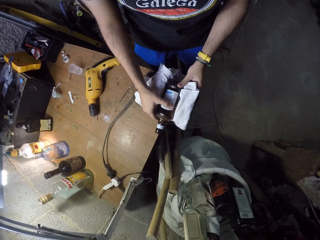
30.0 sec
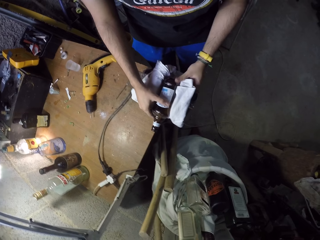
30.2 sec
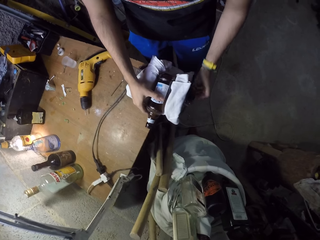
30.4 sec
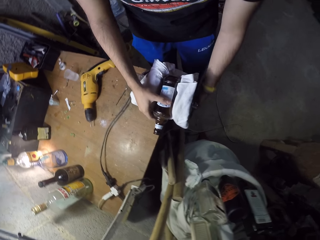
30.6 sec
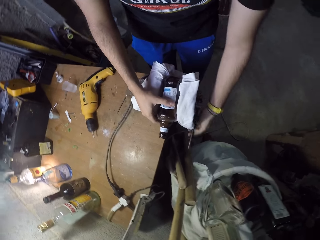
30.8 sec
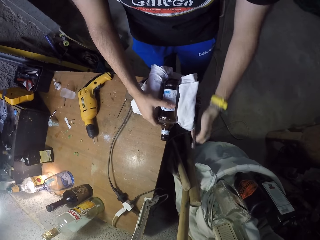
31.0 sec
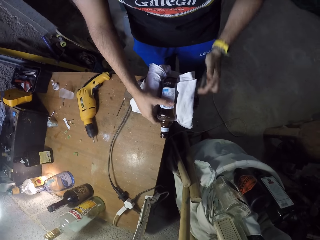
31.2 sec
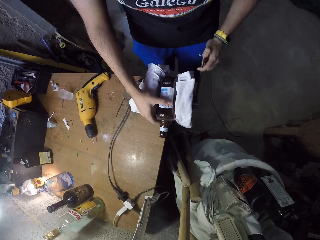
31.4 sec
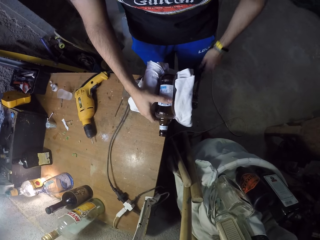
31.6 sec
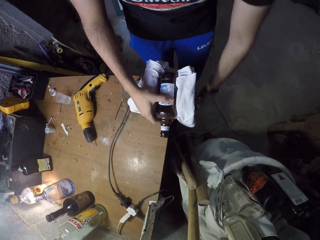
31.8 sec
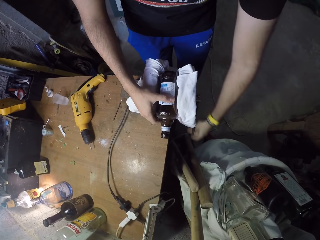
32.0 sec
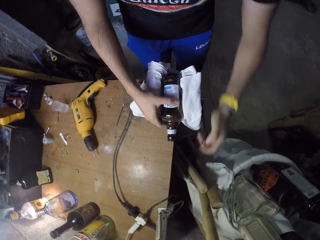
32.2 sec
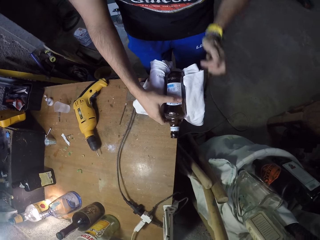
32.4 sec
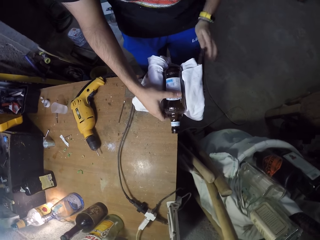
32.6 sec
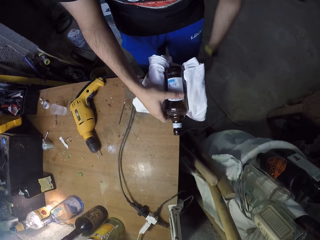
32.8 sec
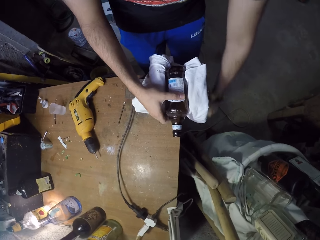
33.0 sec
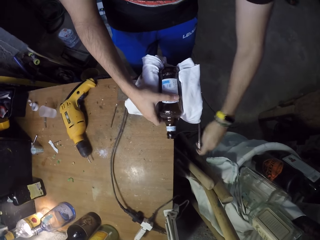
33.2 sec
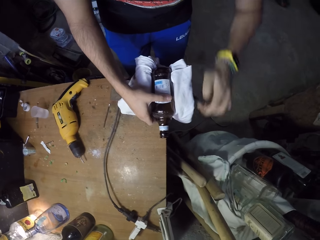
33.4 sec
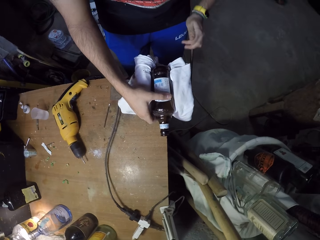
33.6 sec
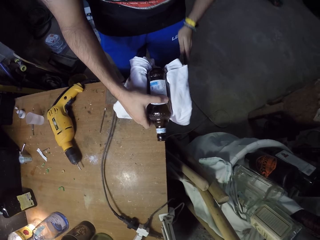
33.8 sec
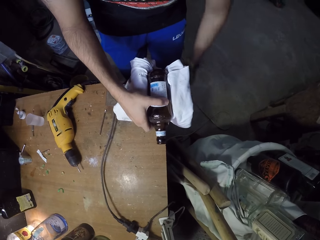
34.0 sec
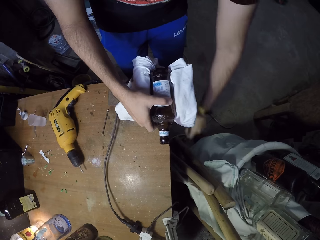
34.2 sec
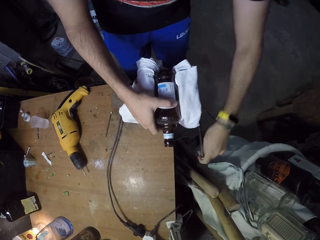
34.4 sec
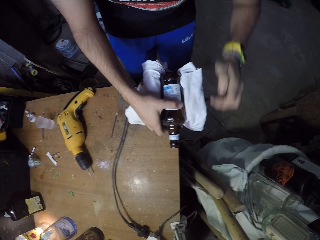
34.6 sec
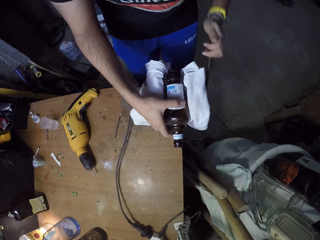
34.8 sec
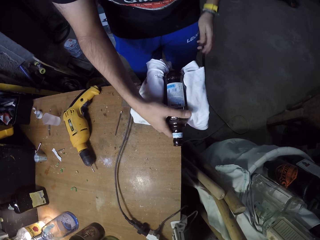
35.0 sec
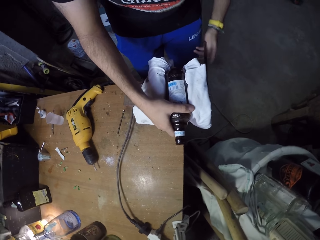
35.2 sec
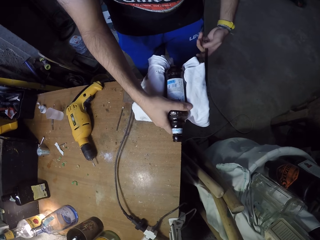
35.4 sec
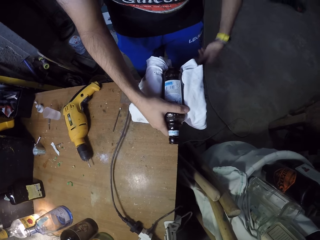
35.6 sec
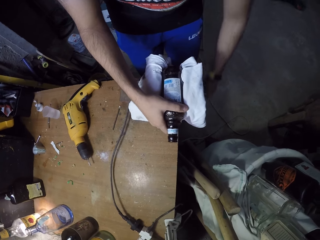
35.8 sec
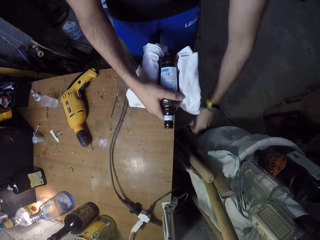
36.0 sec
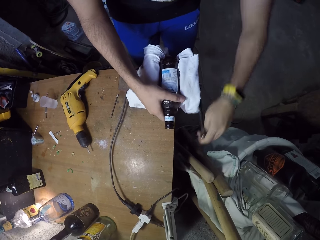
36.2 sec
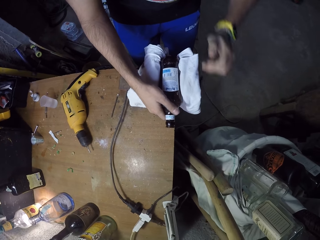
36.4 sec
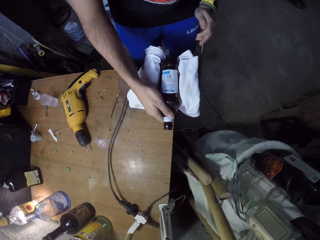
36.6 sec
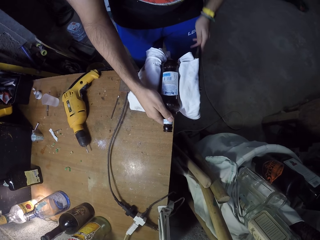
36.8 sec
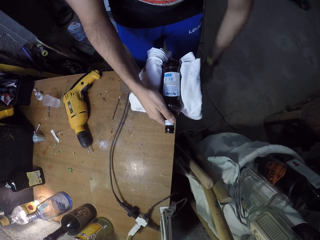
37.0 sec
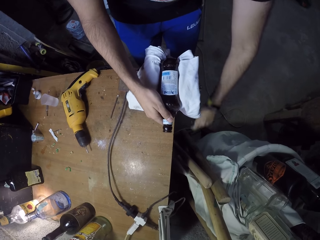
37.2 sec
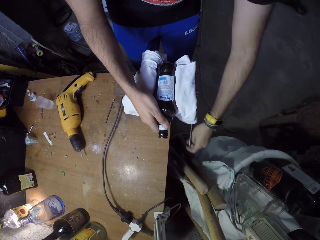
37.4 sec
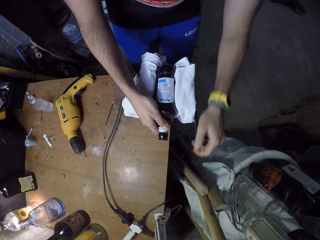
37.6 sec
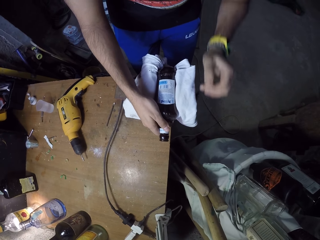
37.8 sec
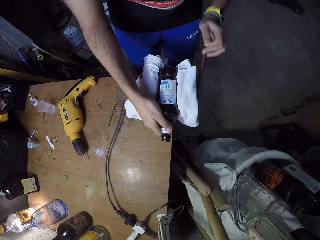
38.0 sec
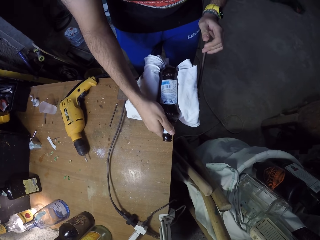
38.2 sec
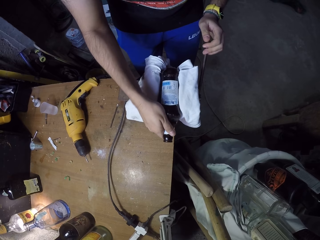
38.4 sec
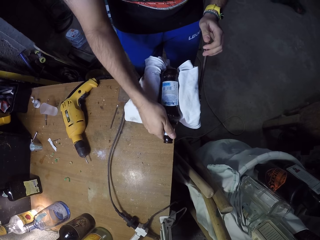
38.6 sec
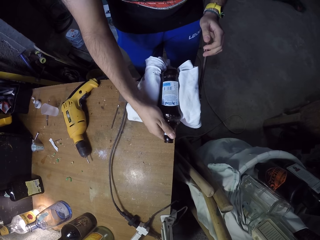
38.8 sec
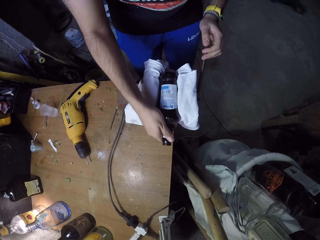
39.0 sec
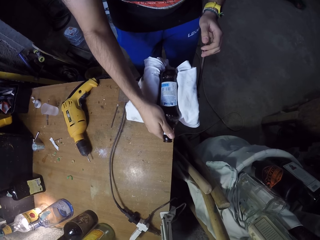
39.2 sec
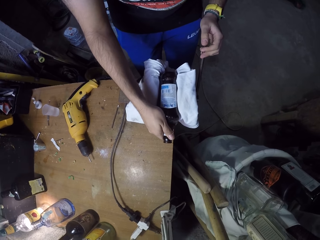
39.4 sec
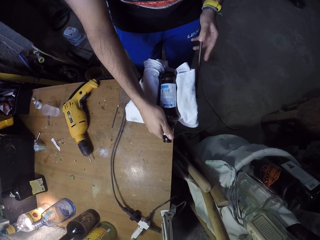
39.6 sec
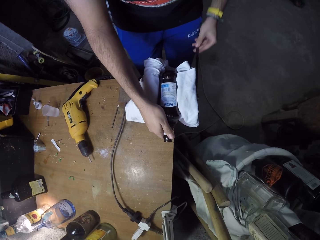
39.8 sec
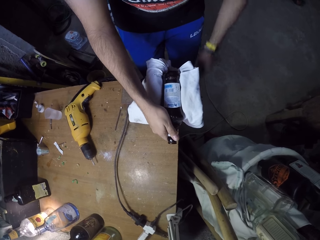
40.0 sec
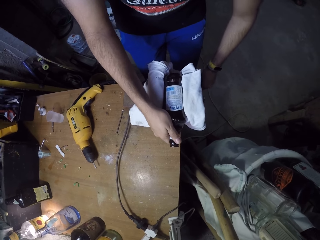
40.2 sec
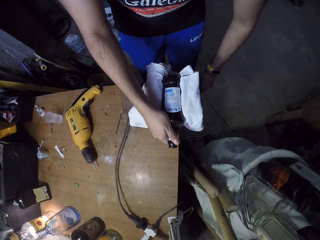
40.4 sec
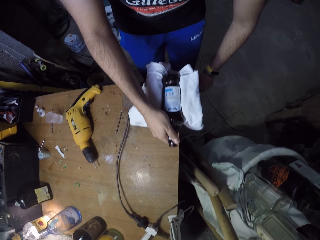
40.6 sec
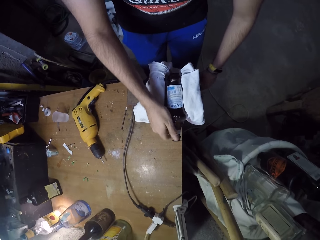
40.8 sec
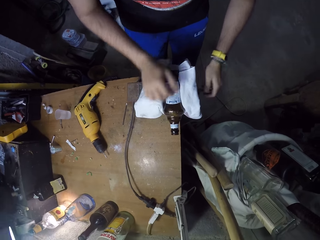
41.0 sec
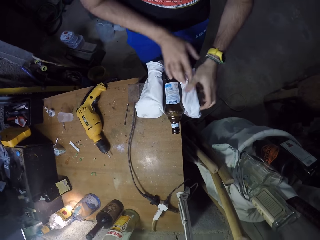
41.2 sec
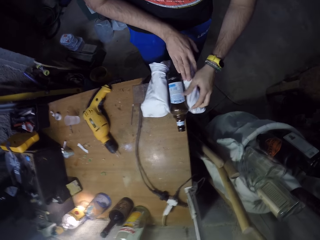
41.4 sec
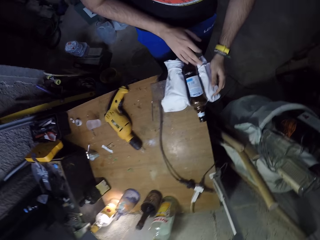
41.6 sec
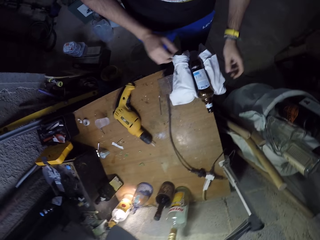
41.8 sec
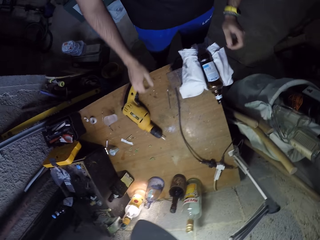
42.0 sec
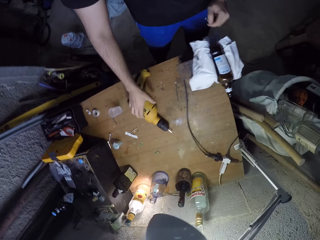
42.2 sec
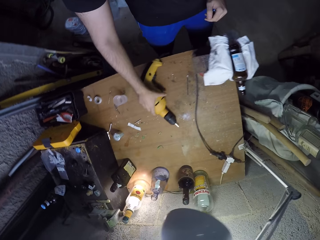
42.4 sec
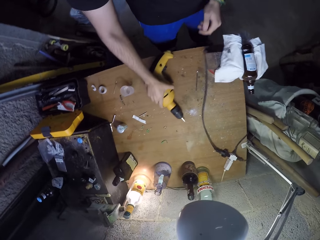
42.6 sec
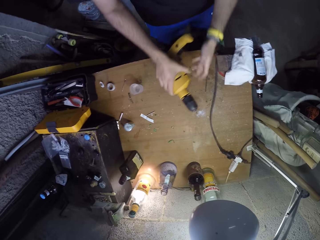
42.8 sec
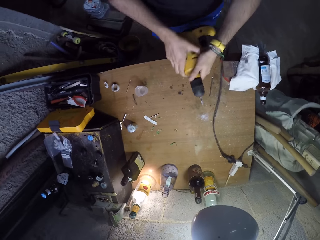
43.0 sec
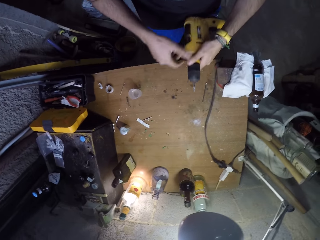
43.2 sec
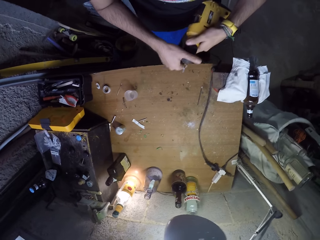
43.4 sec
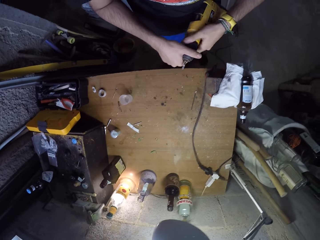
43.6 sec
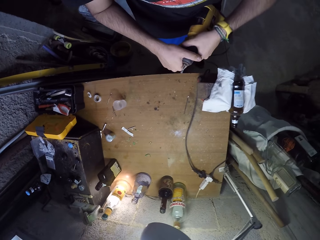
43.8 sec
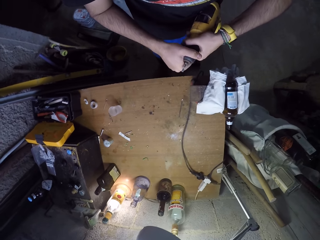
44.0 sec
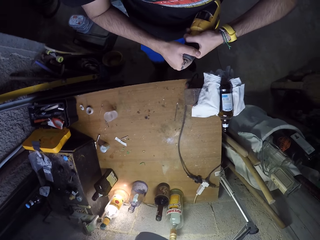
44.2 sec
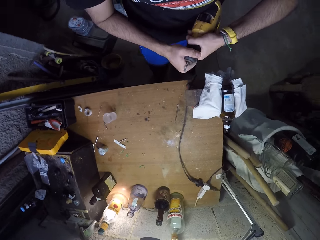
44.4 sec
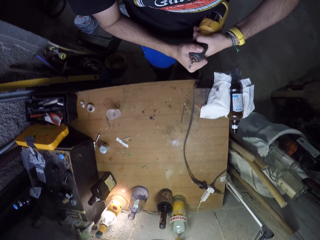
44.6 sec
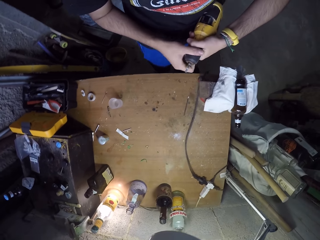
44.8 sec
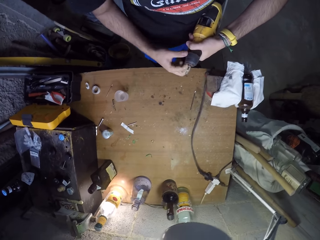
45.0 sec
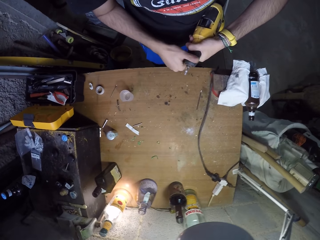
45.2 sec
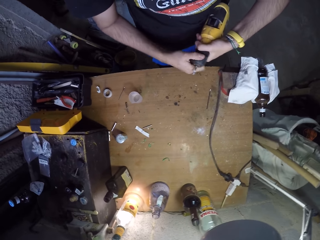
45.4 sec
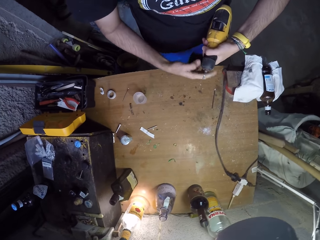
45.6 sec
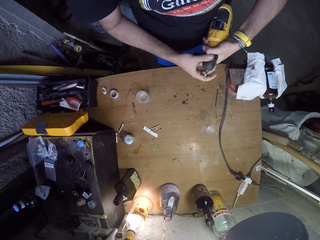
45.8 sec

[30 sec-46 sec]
The camera wearer removes his hand. He tightens the vice with his left hand. He holds something with the left hand. He tightens the bottle on the white cloth using something. He checks the bottle tightness with the right hand. He removes the left hand from something. He removes both hands from the bottle. He picks up a cordless screwdriver or drill on the work bench with his right hand. He passes the cordless screwdriver from his right hand to his left hand. He opens a chuck of the cordless screwdriver with his right hand. He holds the drill with both hands. He loosens the drill nozzle.

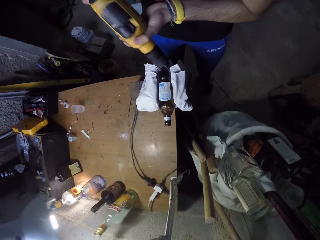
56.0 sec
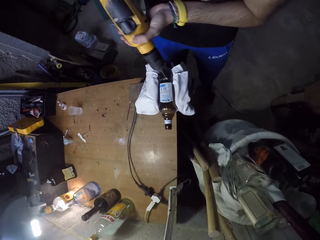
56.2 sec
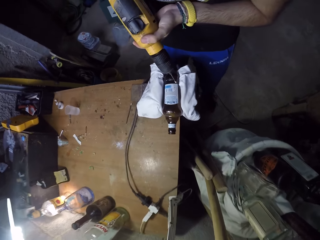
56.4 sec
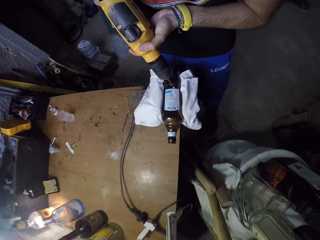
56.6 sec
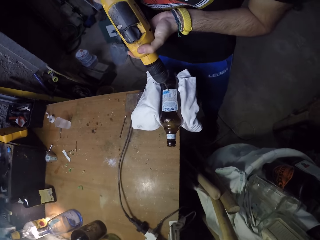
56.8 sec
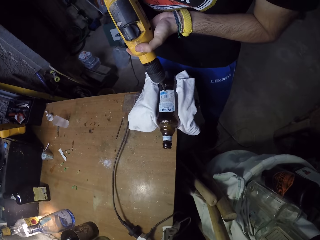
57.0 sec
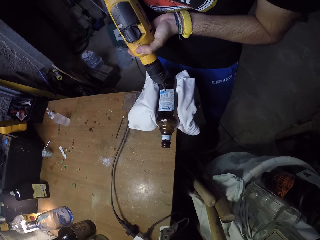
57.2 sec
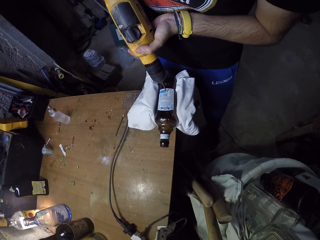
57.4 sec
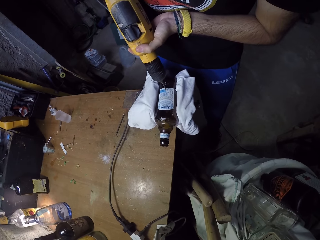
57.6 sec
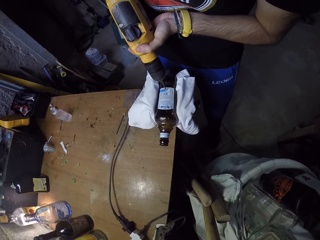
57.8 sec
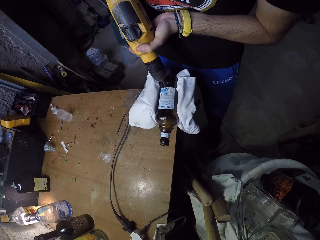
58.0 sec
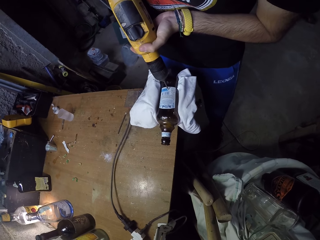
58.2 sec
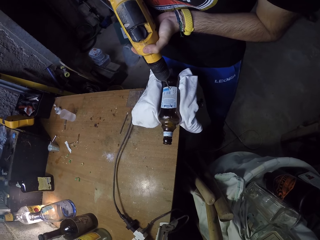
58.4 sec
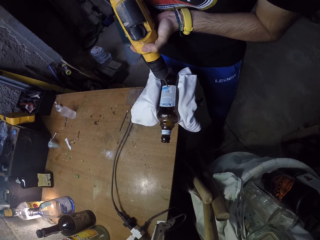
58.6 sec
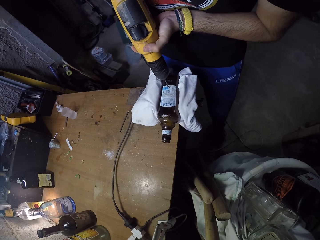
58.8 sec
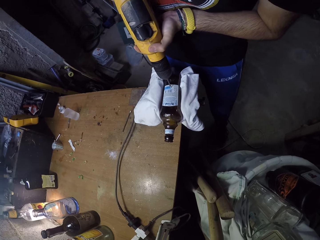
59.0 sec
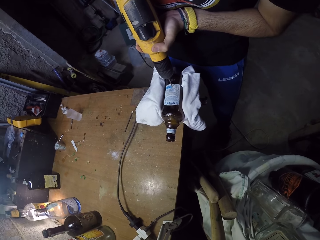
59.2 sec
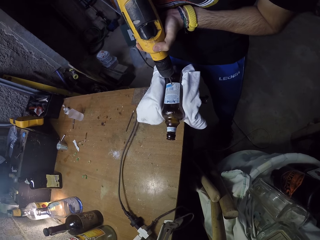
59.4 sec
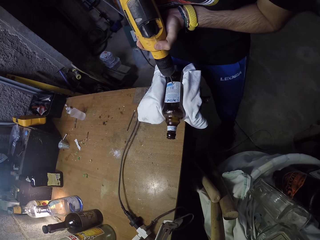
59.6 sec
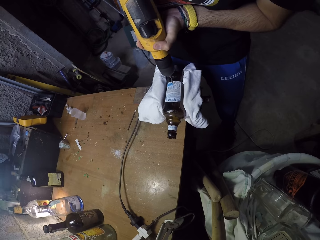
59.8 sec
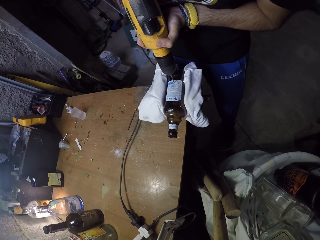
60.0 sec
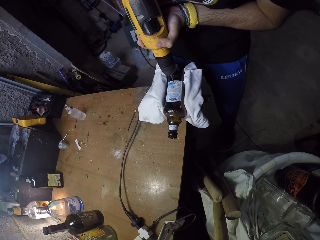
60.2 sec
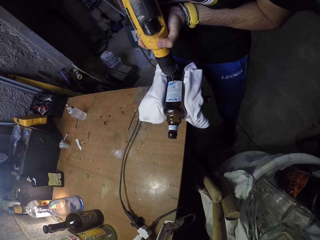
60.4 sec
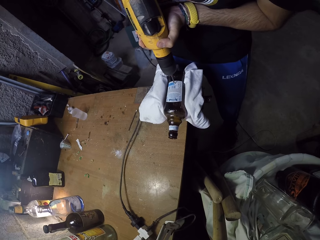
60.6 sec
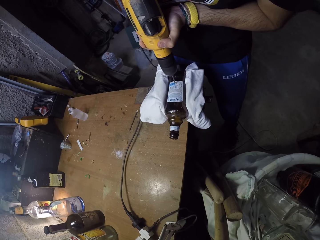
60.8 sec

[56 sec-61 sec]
The camera wearer holds the drilling machine with both hands. They drill into the bottle with the cordless screwdriver in both hands. They place the drill bit on the bottle. They drill on the bottle.
